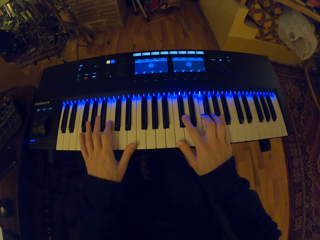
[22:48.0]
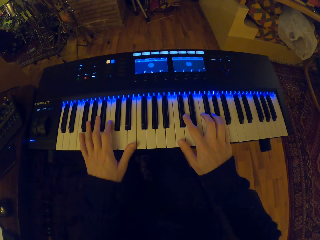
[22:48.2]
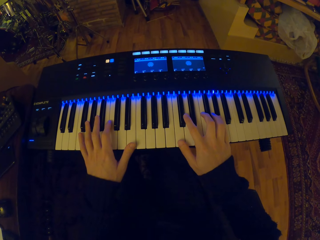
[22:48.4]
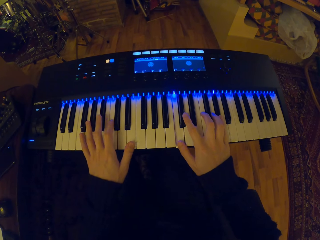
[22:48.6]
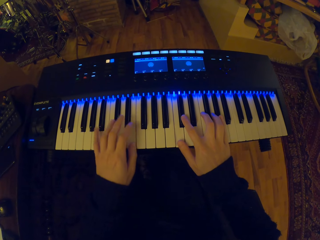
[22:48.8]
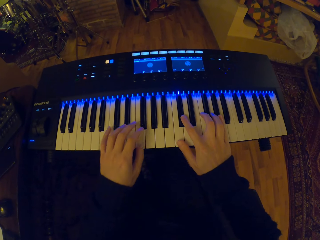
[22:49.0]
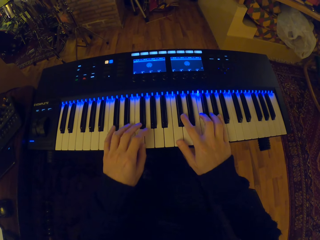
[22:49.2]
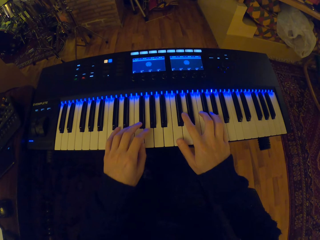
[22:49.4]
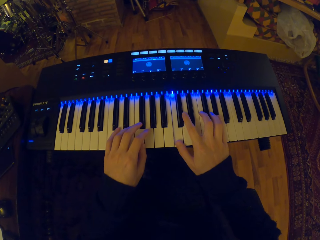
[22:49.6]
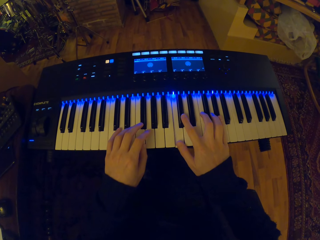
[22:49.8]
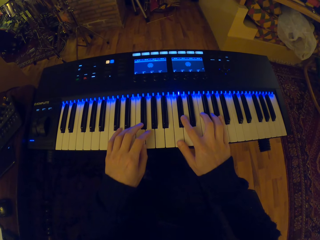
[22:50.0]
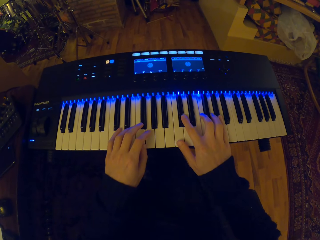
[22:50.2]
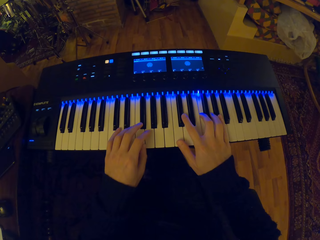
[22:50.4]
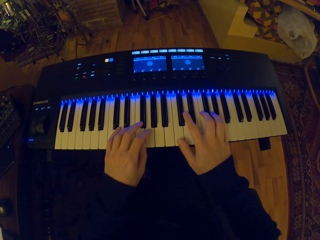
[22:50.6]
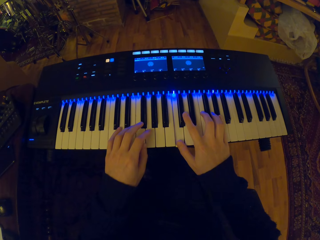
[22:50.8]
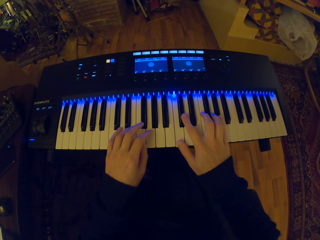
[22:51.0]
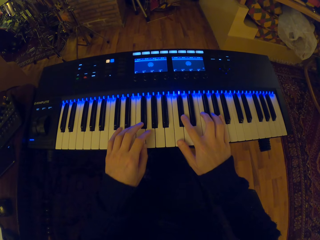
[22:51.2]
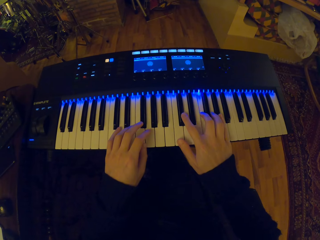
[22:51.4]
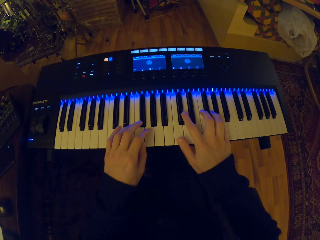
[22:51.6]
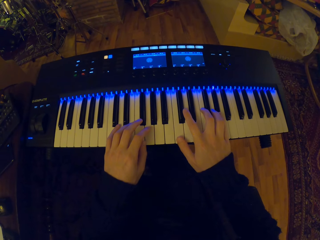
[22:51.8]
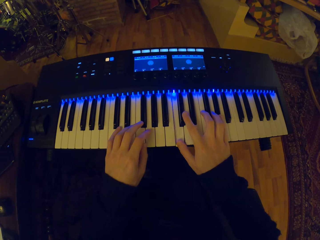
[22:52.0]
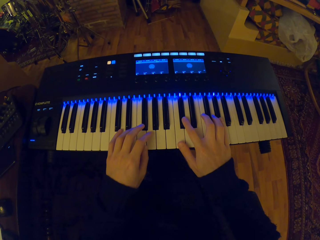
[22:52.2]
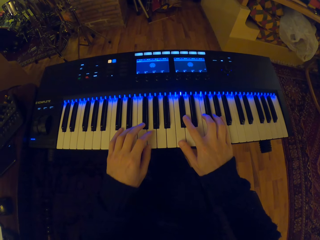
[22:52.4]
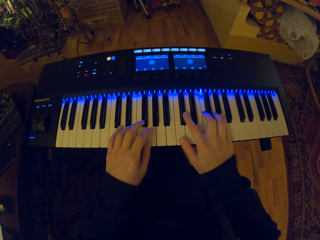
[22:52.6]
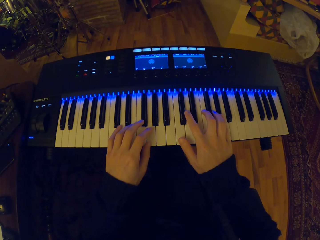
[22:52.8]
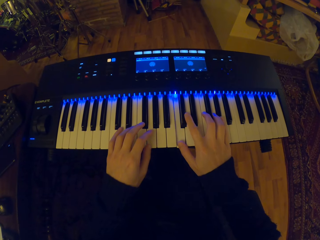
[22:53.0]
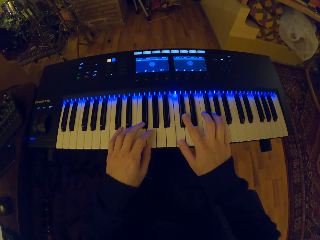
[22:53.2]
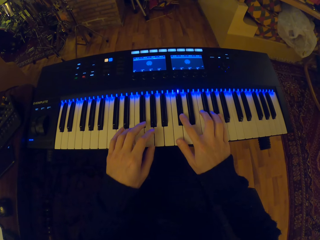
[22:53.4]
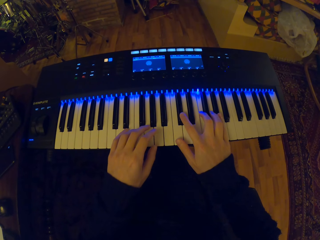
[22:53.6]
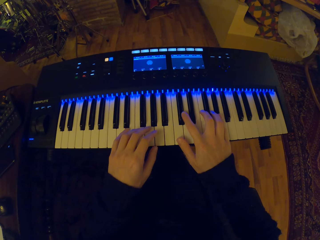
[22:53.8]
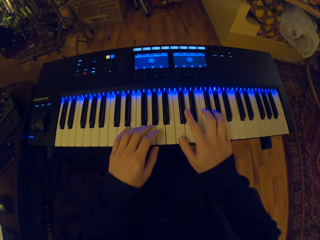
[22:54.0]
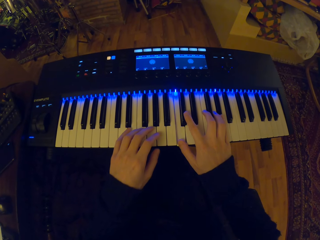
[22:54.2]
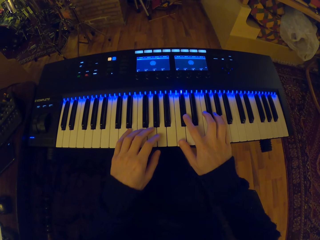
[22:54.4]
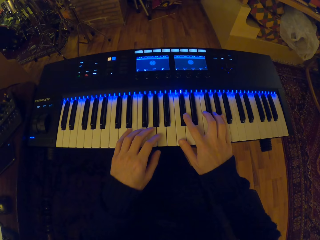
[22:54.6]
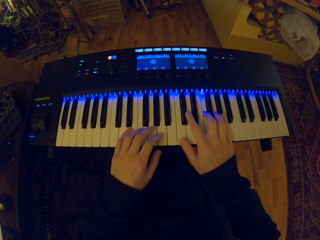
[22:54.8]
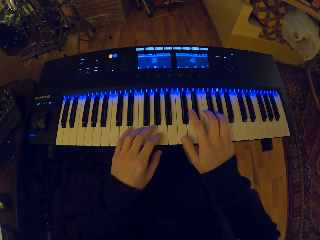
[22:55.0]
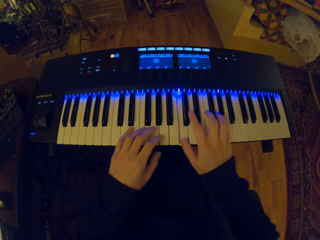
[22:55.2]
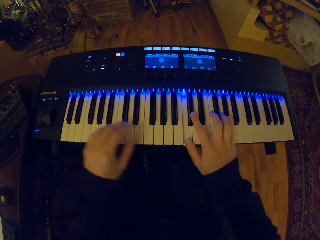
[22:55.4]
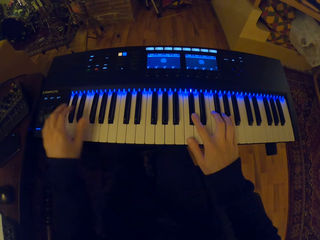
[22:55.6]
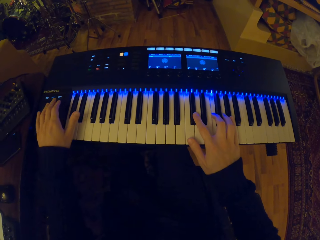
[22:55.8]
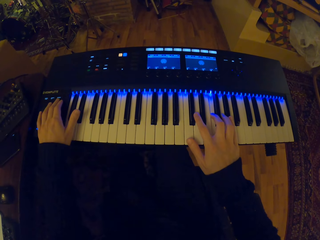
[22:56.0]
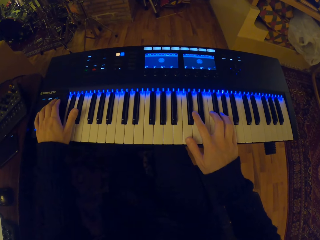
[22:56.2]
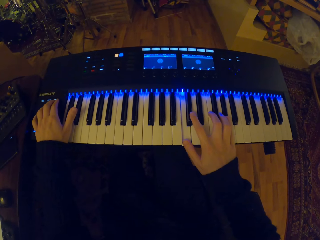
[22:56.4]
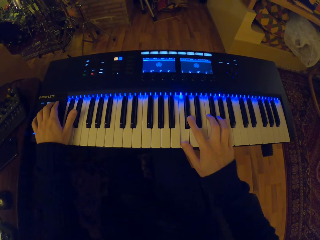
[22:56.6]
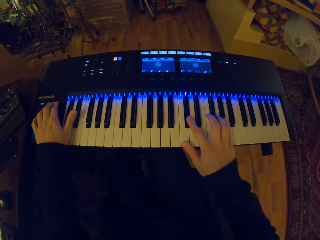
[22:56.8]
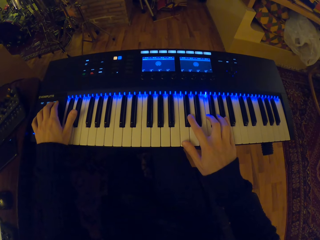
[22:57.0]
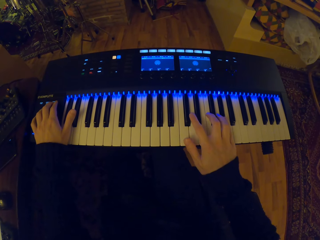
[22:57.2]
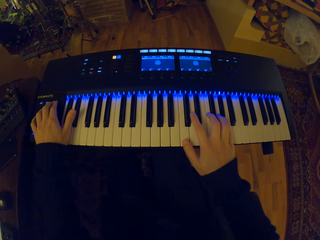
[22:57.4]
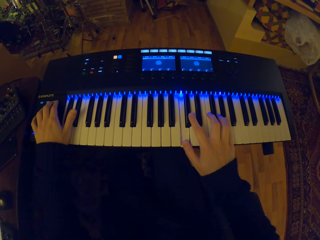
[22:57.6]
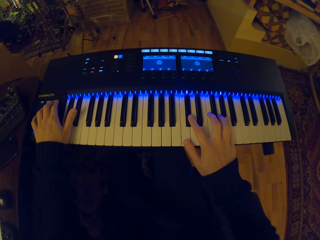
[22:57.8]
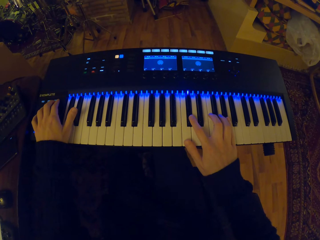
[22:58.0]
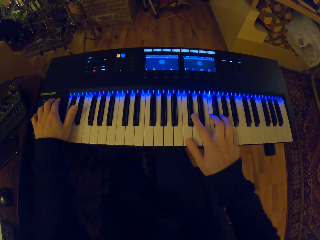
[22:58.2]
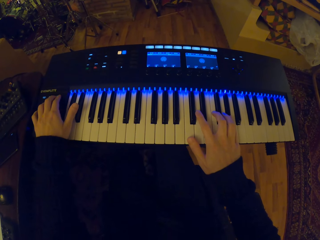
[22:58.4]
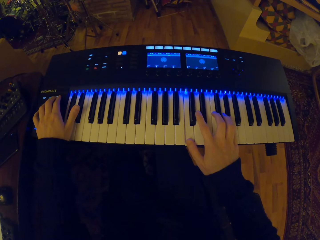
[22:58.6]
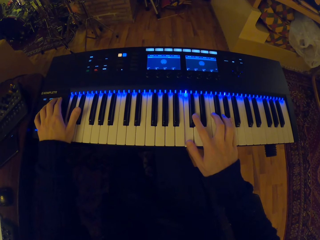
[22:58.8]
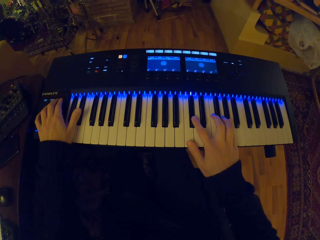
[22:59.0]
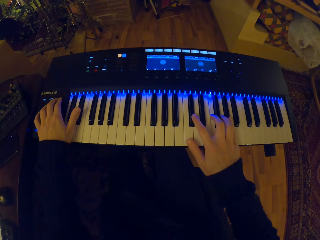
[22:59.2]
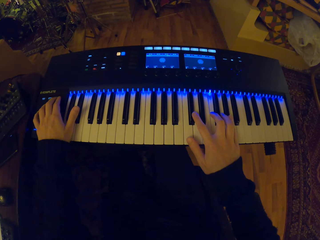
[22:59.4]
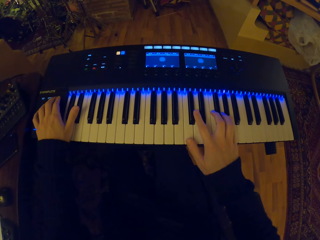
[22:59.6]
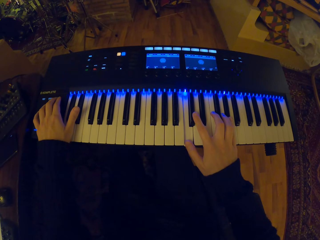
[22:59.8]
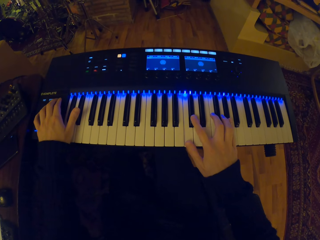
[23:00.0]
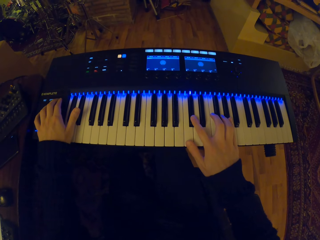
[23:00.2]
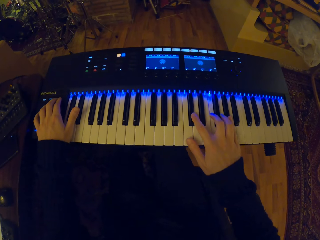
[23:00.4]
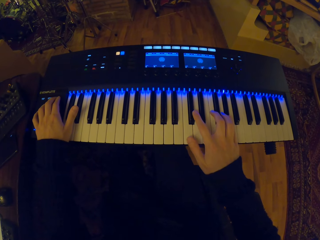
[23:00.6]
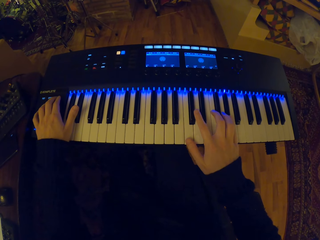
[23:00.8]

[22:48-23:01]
The camera wearer presses the button. He plays the piano with his left hand.

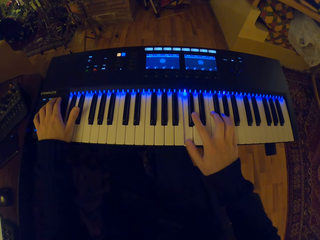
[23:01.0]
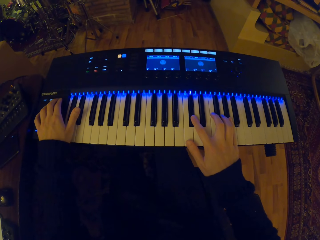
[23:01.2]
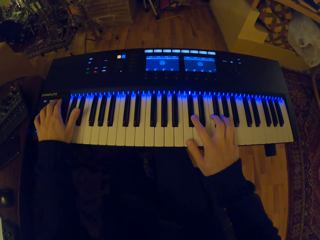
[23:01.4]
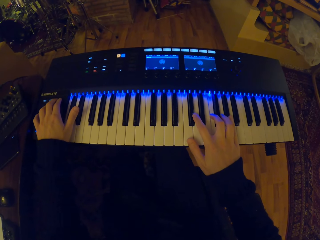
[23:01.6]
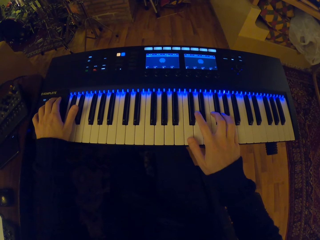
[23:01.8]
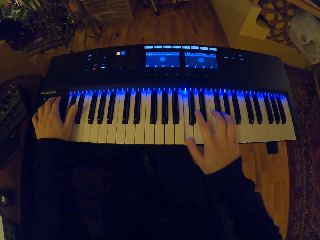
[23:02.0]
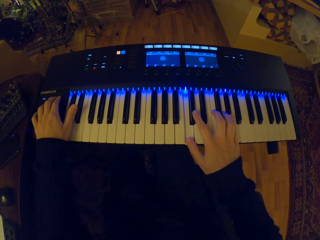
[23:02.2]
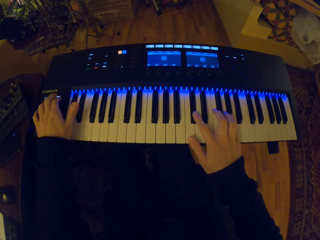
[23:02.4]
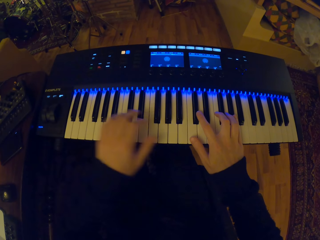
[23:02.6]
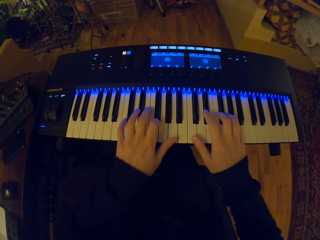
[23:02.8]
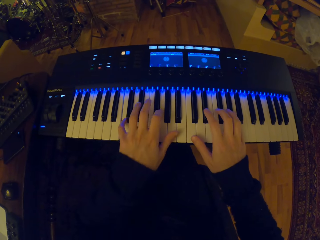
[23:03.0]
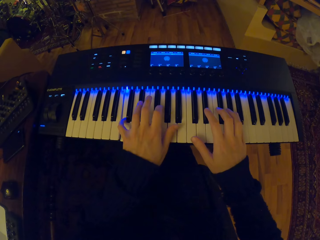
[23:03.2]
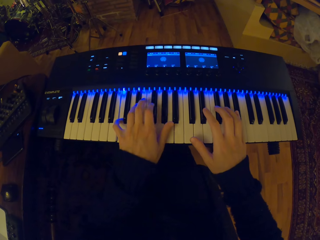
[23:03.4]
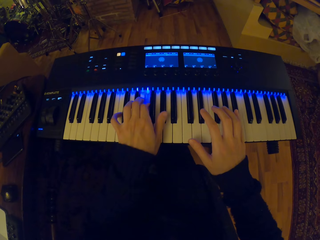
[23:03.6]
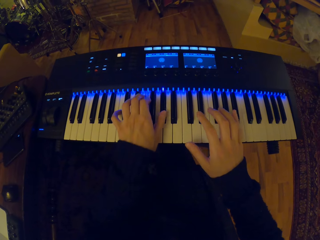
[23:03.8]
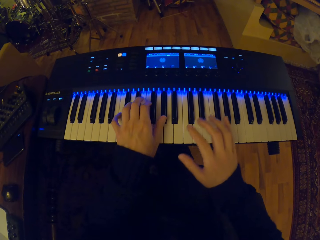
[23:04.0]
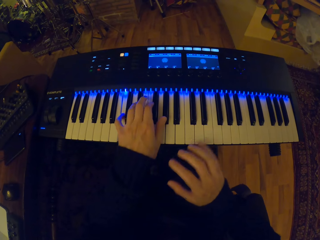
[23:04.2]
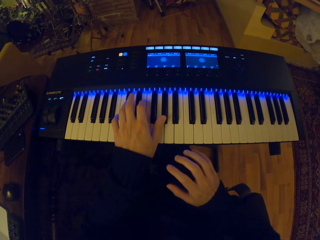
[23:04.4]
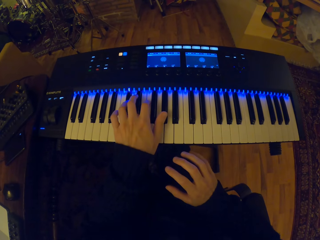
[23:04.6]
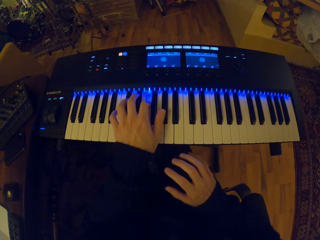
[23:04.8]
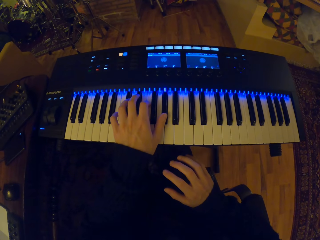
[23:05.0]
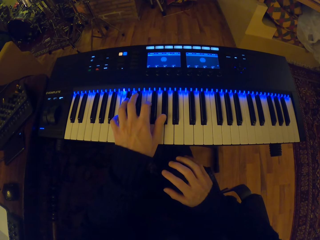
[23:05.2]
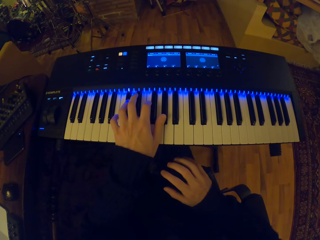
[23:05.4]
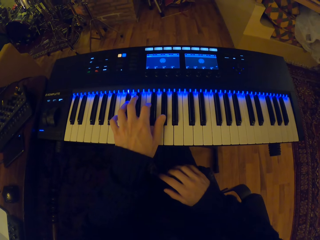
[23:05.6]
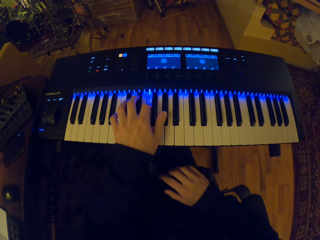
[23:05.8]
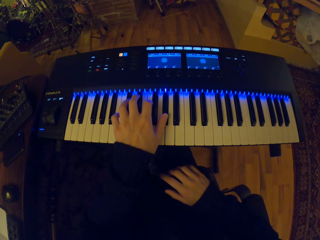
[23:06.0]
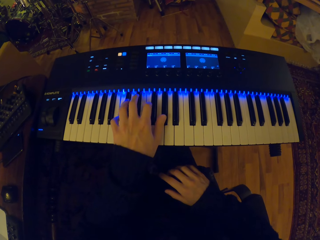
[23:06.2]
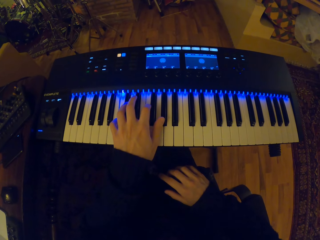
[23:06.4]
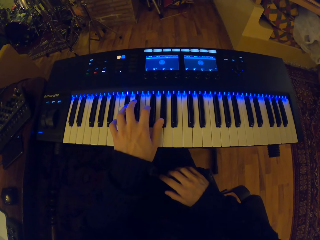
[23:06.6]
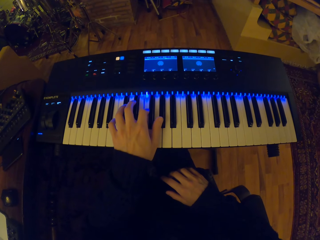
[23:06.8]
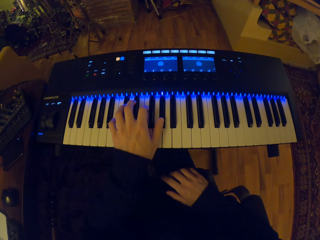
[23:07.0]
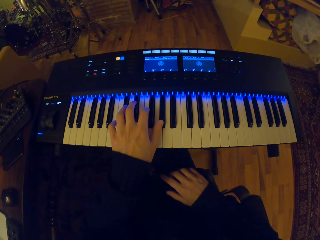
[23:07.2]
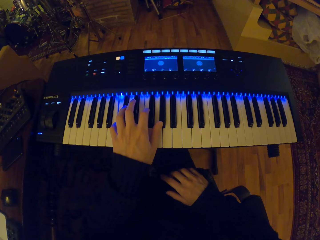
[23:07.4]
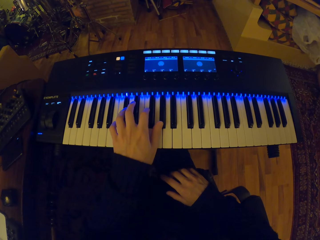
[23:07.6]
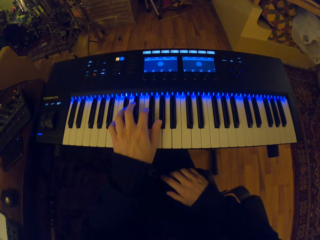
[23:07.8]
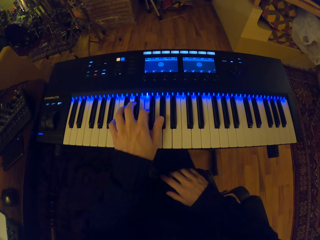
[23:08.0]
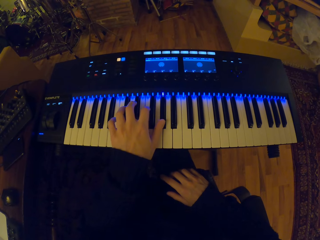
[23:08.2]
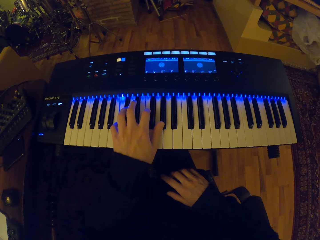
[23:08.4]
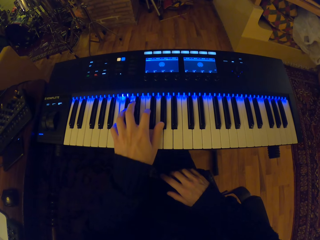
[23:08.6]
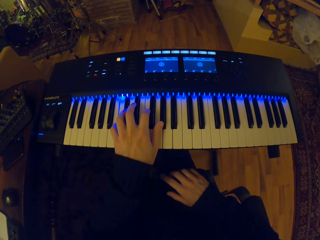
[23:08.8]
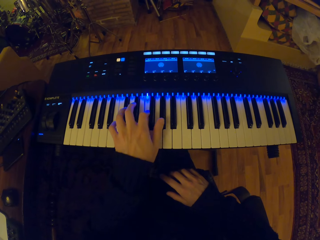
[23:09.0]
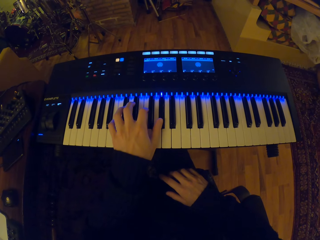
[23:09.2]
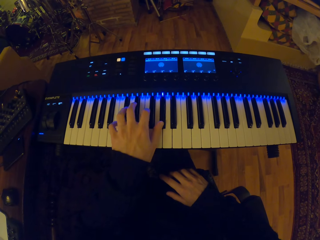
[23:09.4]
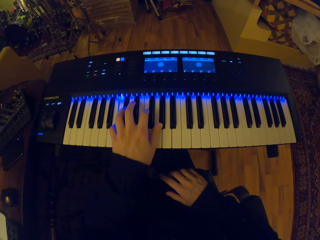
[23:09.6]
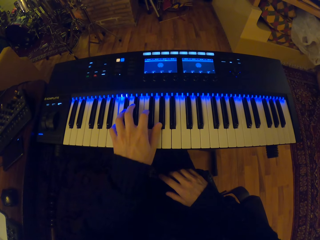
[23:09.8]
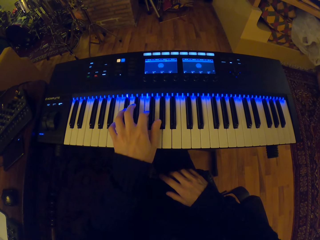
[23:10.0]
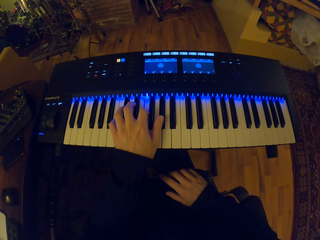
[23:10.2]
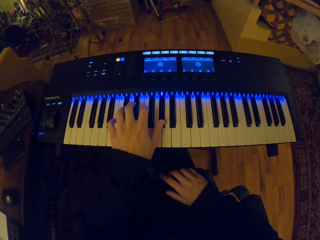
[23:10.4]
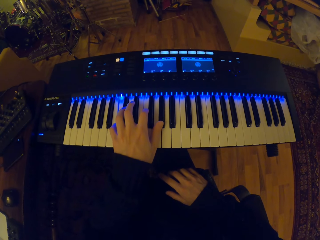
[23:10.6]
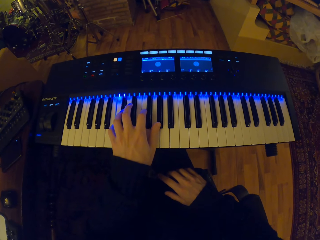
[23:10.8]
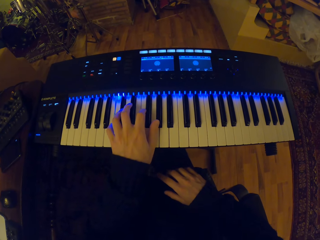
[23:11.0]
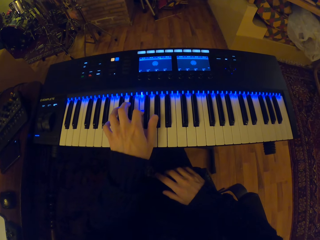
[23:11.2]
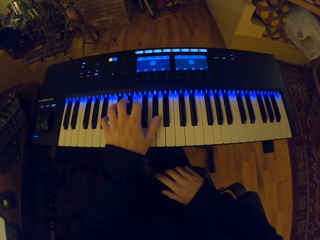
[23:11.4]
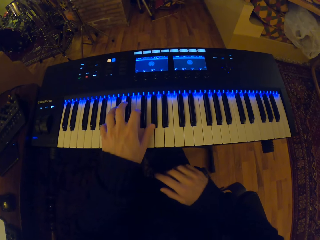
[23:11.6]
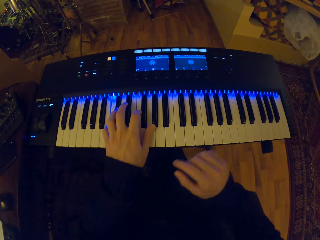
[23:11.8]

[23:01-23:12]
The camera wearer plays the piano with both hands. He removes his right hand from the piano. He plays the piano with his left hand.
